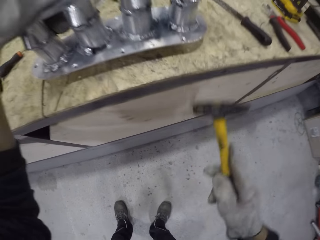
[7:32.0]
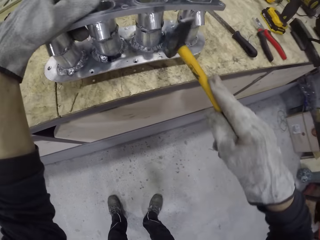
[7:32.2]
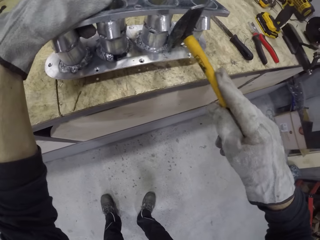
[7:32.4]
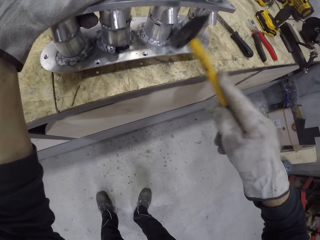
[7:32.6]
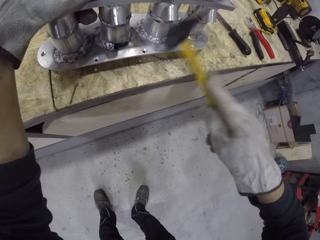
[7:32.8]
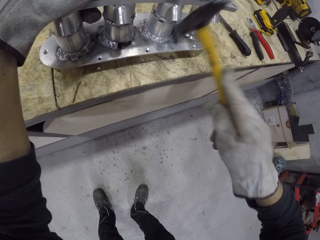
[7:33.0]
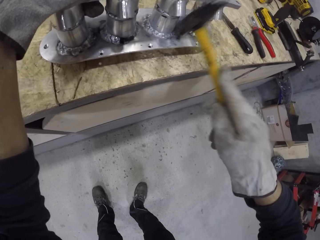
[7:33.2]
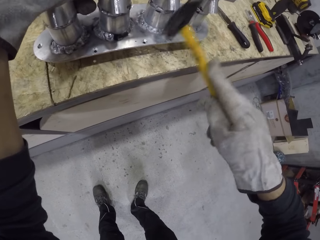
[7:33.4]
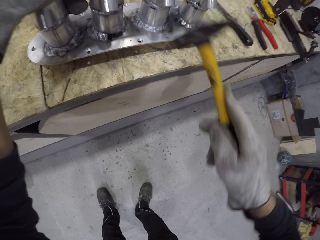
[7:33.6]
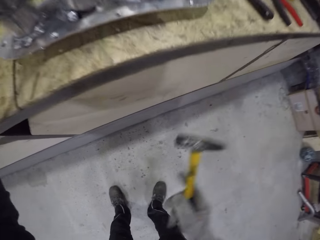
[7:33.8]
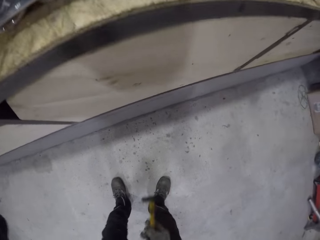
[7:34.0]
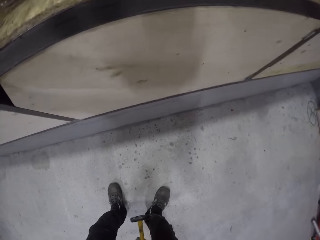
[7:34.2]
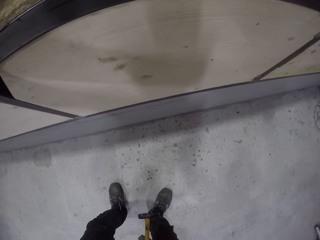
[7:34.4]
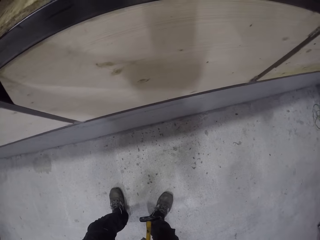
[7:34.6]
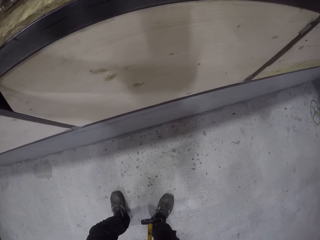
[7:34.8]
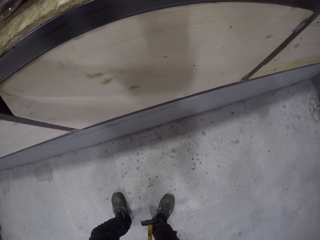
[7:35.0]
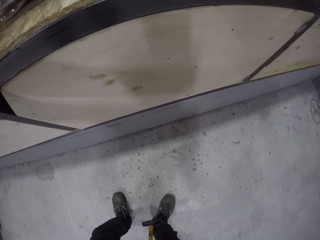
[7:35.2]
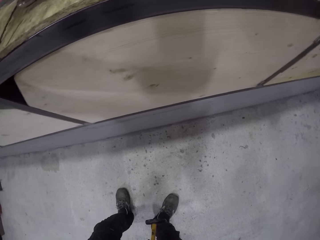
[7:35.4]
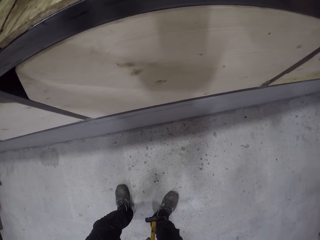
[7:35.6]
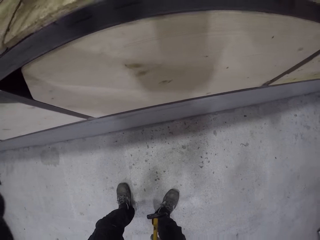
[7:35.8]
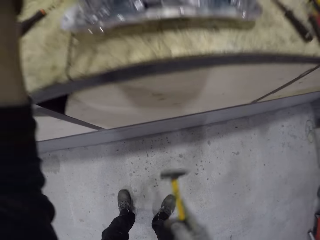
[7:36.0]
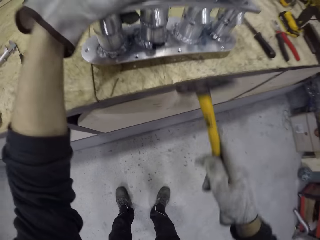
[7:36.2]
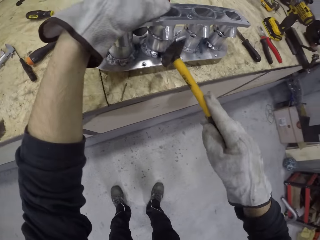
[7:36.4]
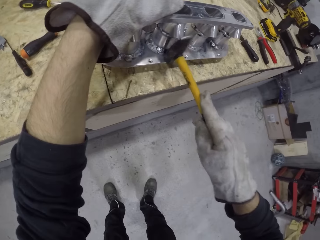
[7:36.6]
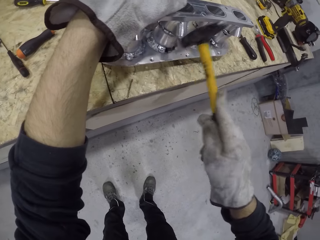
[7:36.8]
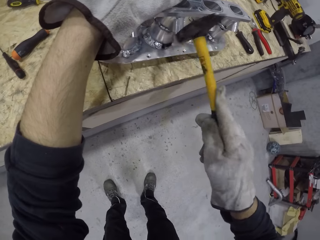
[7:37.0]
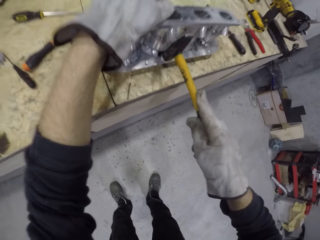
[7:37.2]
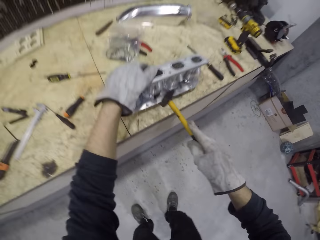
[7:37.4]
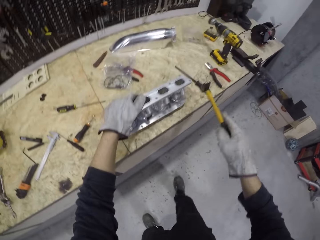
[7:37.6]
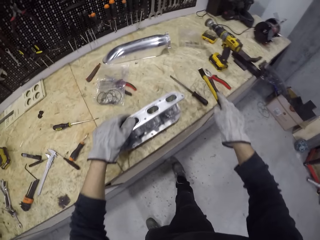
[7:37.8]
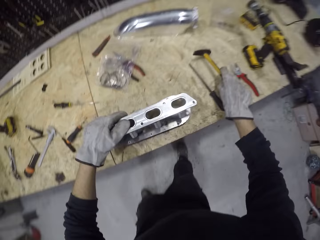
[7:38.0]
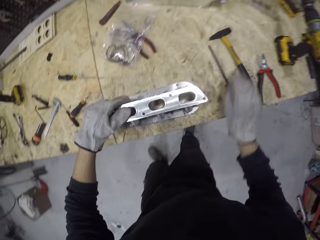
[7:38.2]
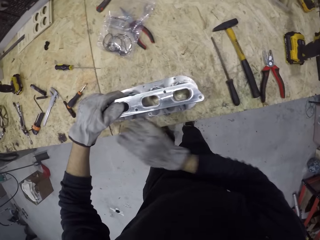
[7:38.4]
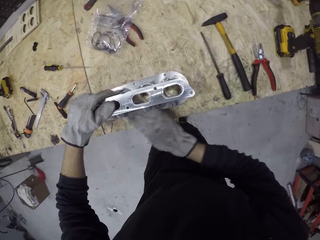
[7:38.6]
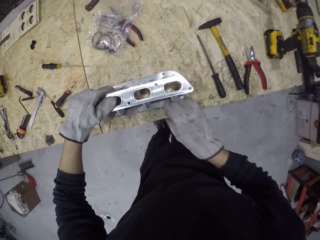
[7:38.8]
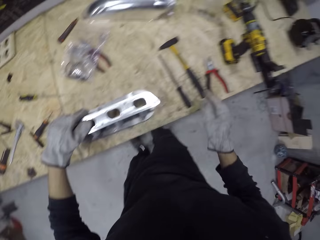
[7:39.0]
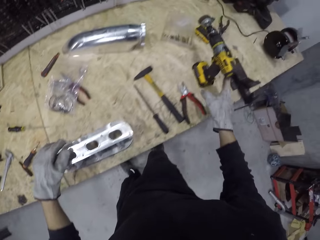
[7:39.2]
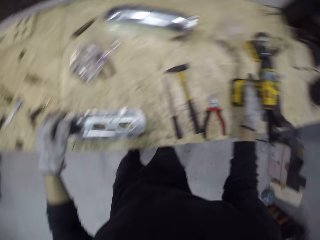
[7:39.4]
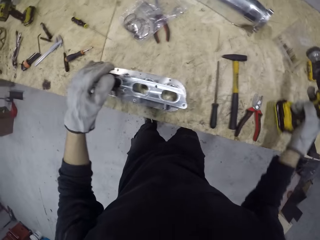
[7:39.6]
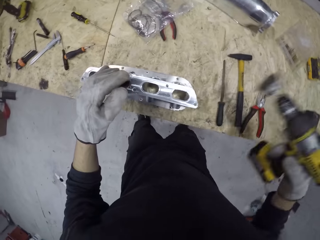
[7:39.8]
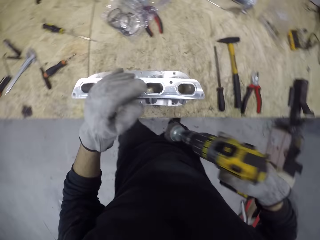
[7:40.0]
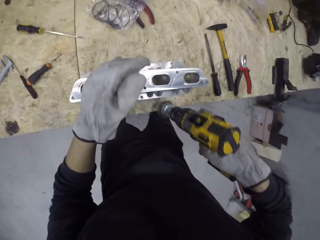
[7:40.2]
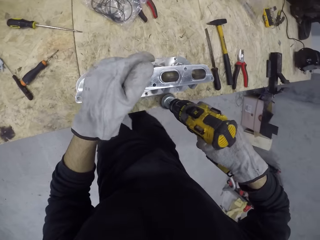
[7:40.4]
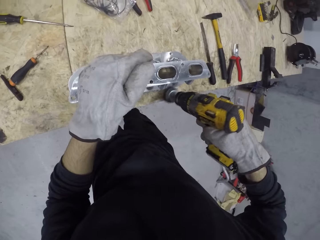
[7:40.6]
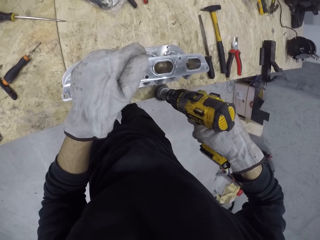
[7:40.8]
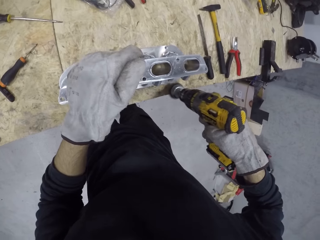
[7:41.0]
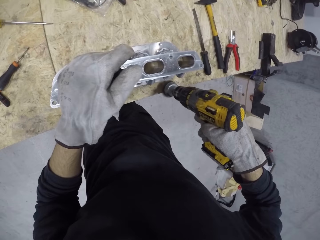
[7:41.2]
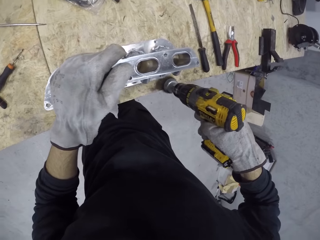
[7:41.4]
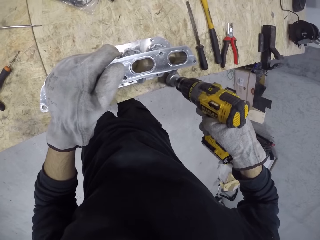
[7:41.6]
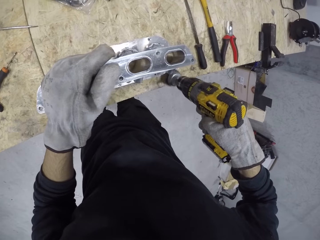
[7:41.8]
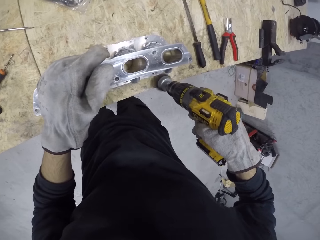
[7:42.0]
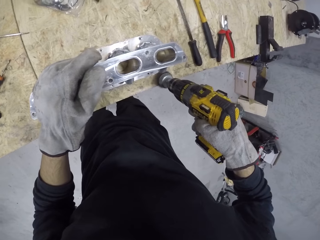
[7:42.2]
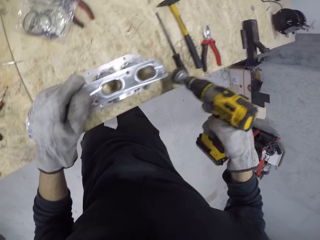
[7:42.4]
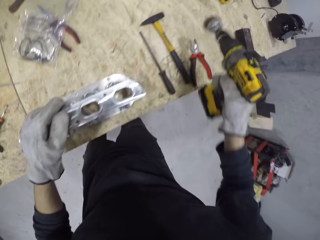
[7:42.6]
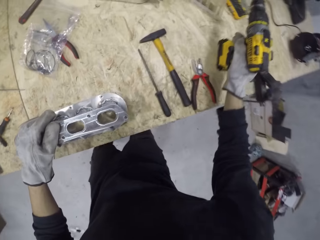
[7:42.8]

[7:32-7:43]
The camera wearer beats the manifold with the pick axe in his right hand. He beats the manifold with the pick axe again. He drops the pick axe on the table with his right hand. He cleans the manifold with his right hand. He picks the metal polisher from the table with his right hand. He polishes the manifold with a brush bit attached to the hand drill.

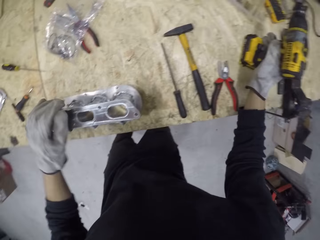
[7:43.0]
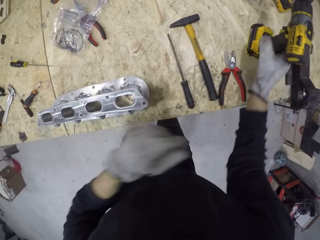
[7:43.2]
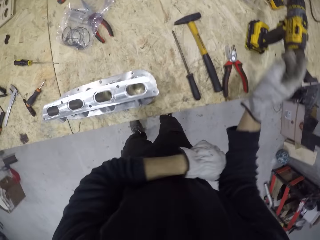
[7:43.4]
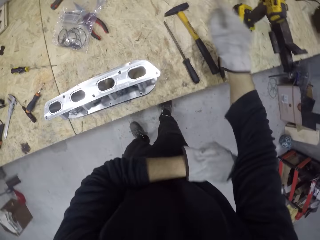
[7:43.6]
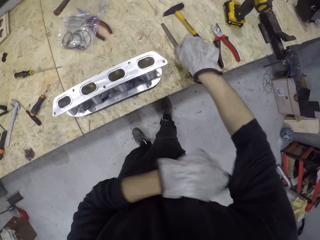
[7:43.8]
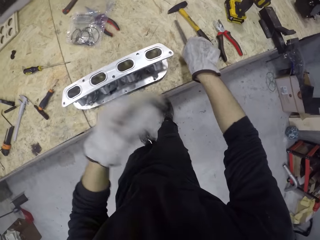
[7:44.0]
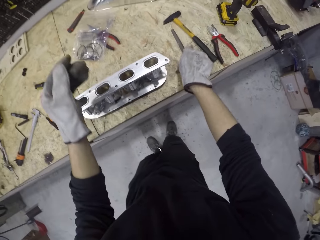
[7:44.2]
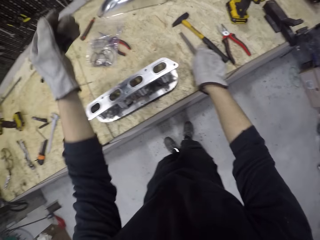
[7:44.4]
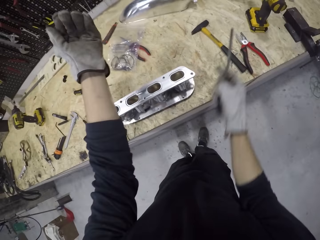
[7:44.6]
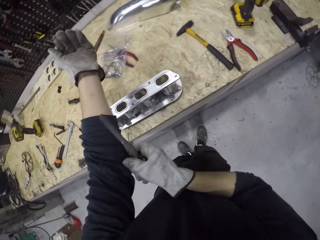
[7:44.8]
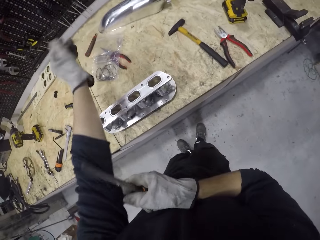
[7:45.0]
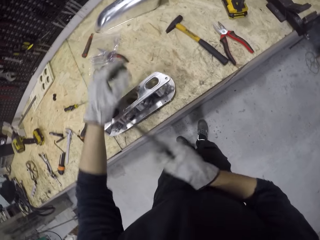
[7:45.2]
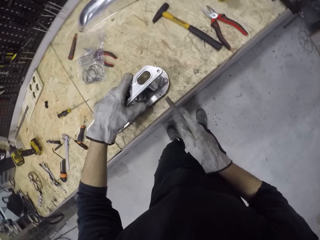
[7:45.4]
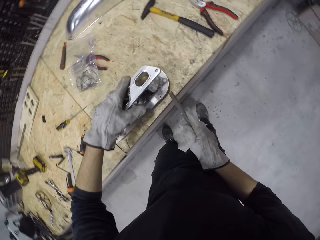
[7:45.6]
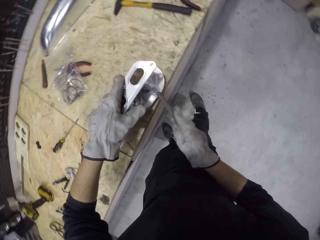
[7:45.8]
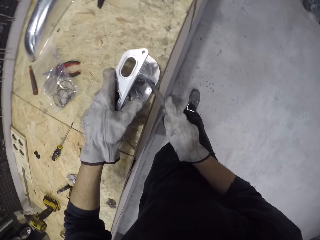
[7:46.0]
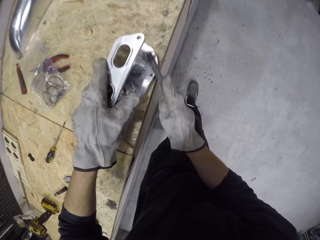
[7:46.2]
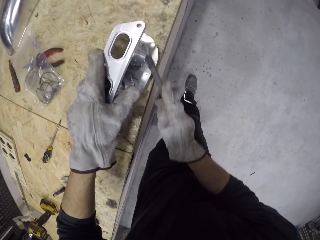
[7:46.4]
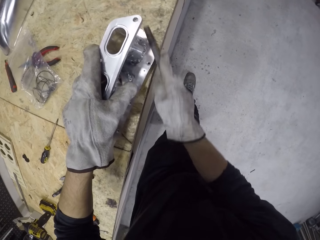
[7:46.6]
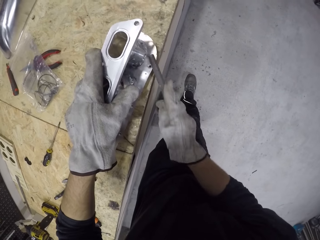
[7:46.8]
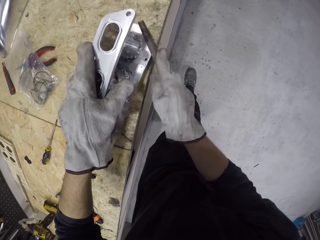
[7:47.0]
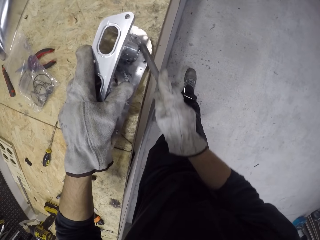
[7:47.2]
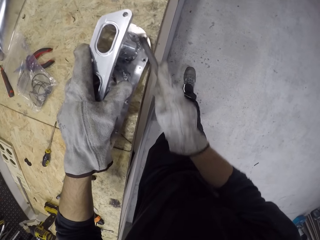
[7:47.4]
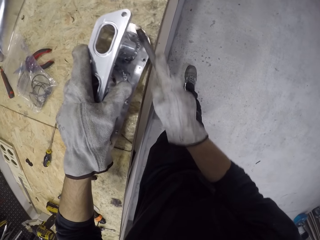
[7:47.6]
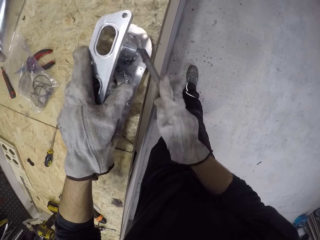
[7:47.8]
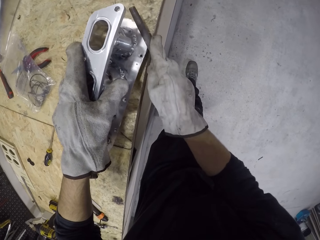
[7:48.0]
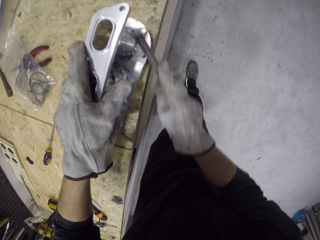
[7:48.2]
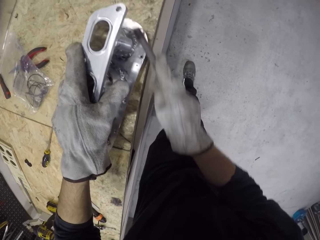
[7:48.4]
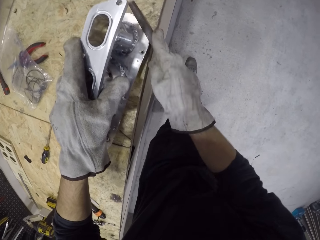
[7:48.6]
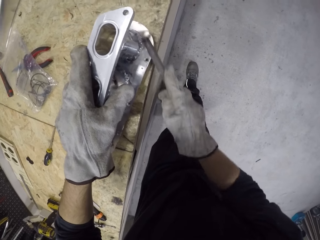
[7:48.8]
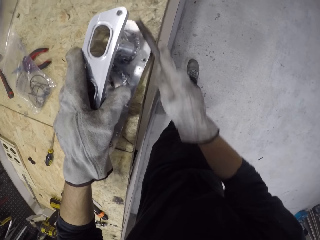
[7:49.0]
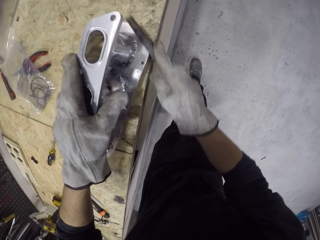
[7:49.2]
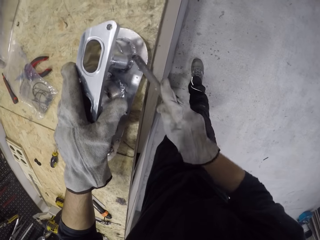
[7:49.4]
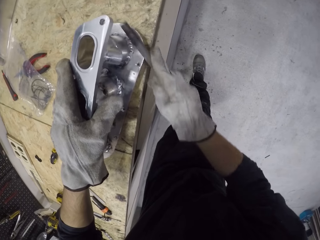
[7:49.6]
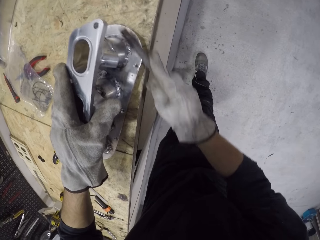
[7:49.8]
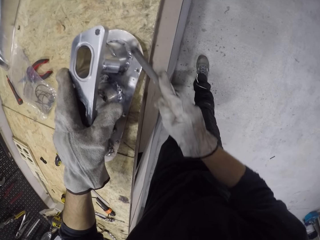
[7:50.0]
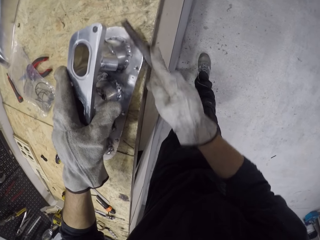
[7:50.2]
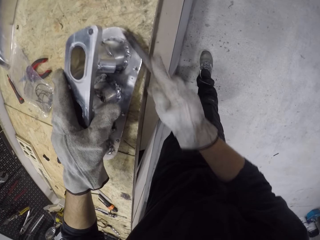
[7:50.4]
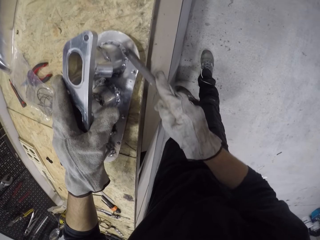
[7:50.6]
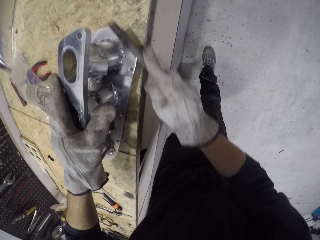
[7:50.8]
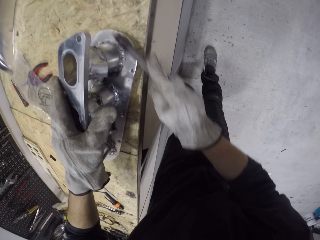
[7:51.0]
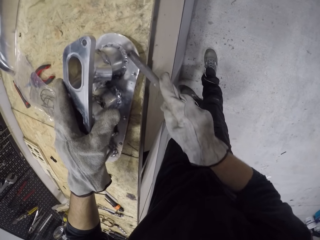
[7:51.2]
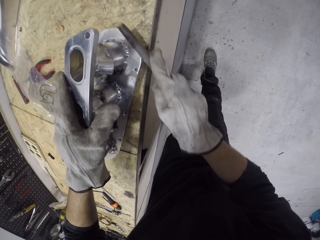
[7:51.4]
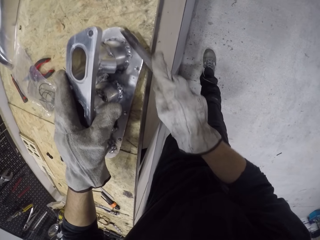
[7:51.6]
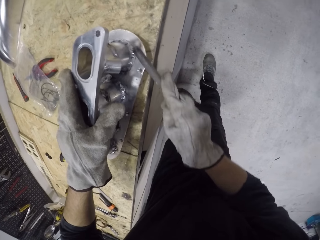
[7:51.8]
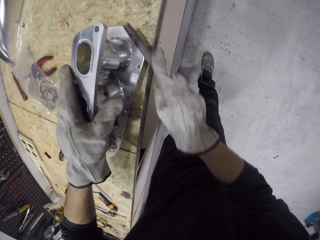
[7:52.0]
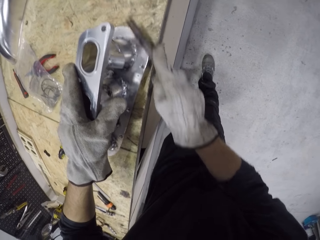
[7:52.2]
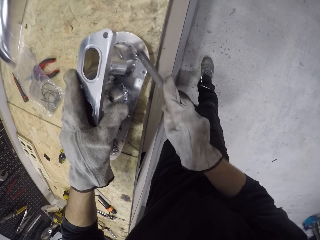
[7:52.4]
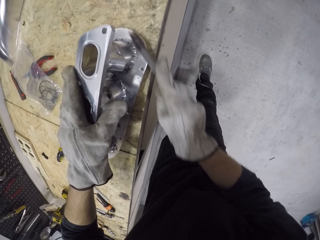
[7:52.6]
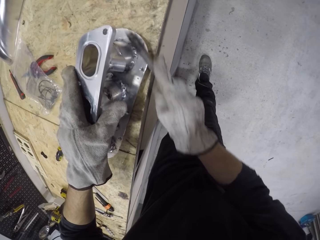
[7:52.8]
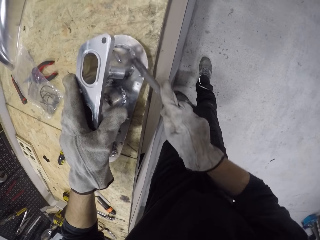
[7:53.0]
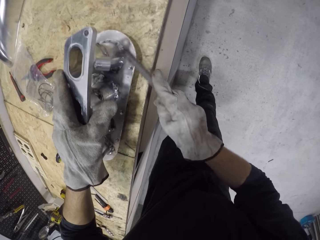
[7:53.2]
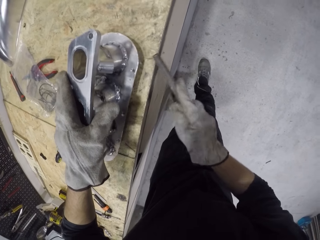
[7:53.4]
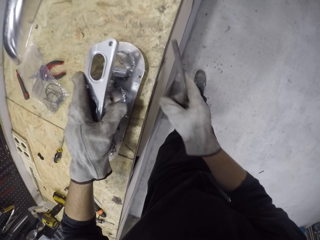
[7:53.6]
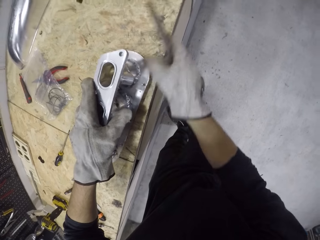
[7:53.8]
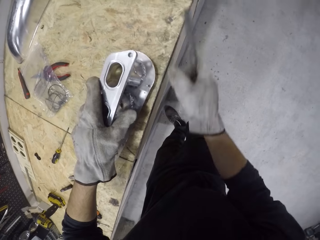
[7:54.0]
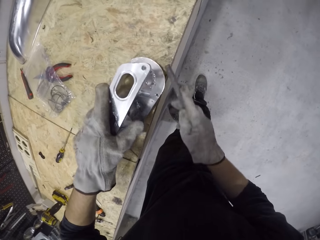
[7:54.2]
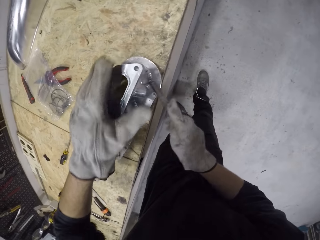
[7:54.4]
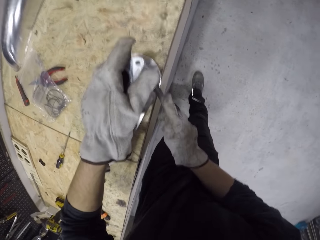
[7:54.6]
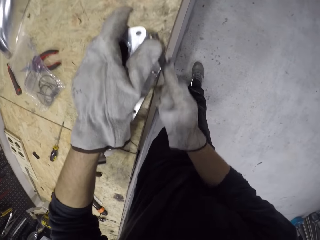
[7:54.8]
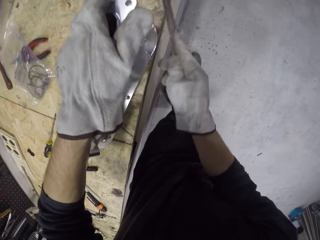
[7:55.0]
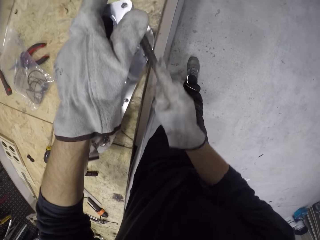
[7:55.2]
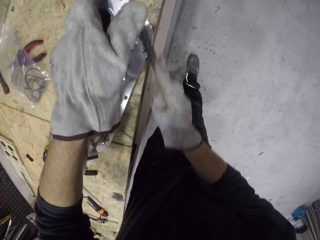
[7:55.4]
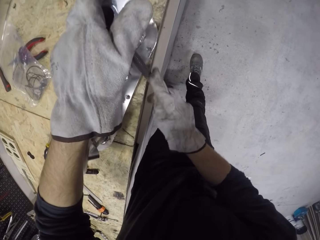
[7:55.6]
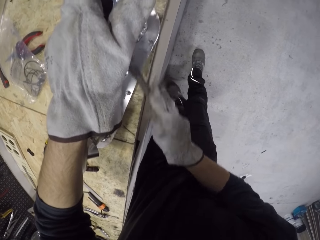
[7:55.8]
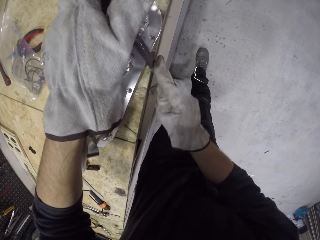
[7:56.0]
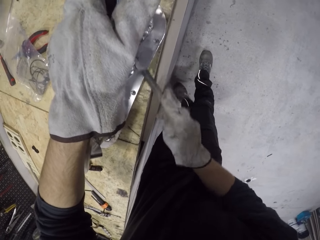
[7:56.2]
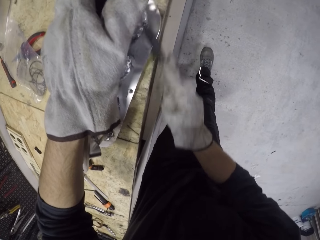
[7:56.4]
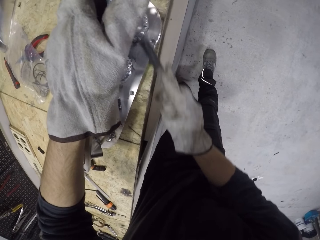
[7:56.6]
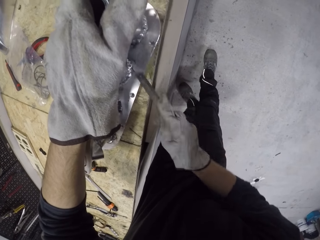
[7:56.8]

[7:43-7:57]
The camera wearer drops the manifold cover on the table with his right hand. He adjusts his sleeve with his left hand. He picks up the file from the table with his right hand. He adjusts his sleeve with his right hand. He smoothens the manifold with the file in his right hand. He smoothens the manifold with the file in his right hand again.
